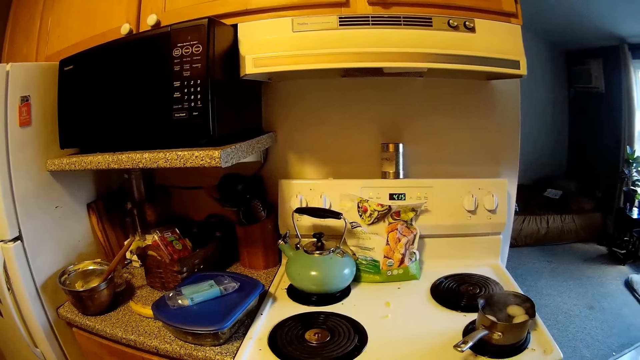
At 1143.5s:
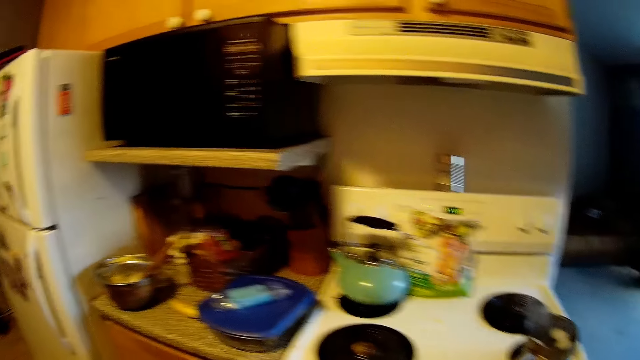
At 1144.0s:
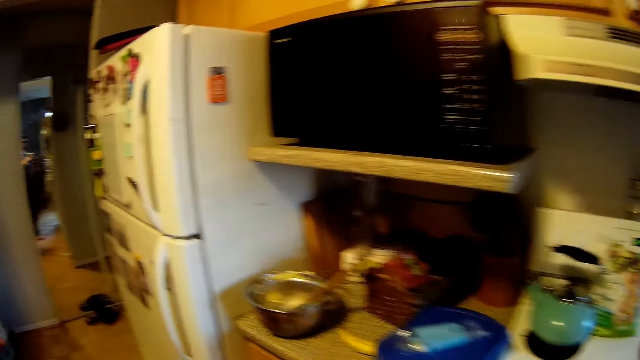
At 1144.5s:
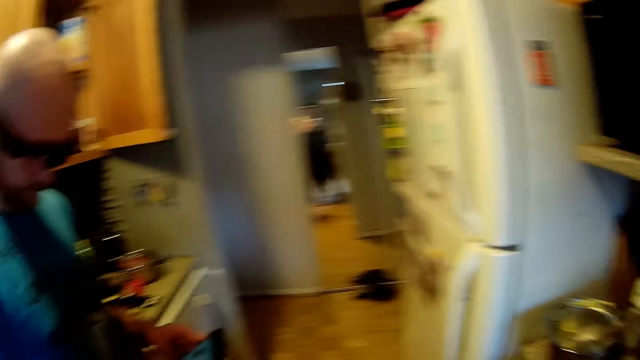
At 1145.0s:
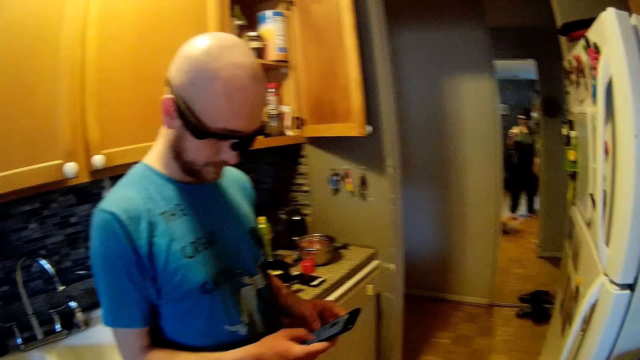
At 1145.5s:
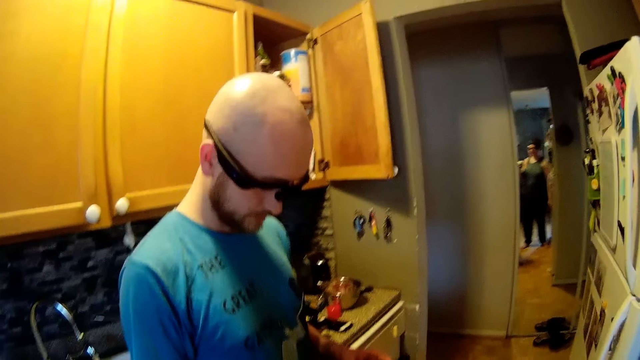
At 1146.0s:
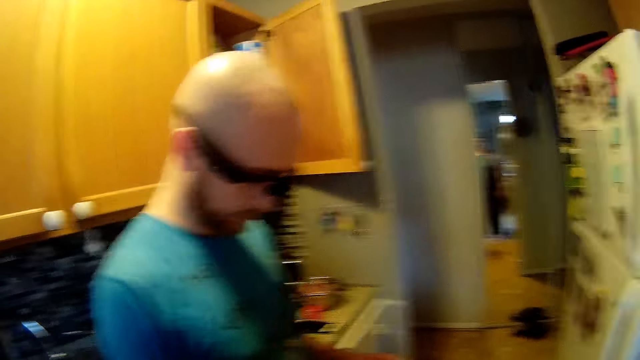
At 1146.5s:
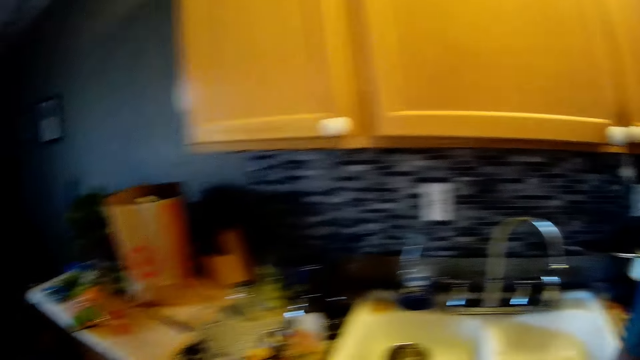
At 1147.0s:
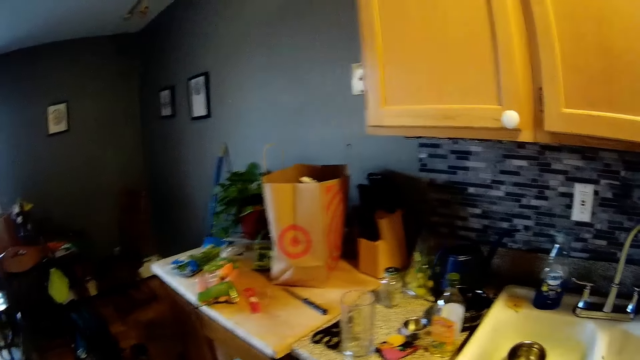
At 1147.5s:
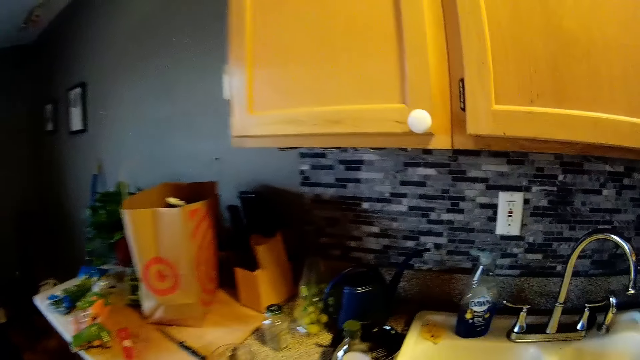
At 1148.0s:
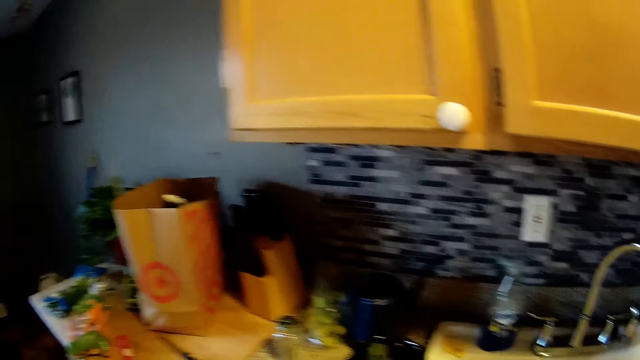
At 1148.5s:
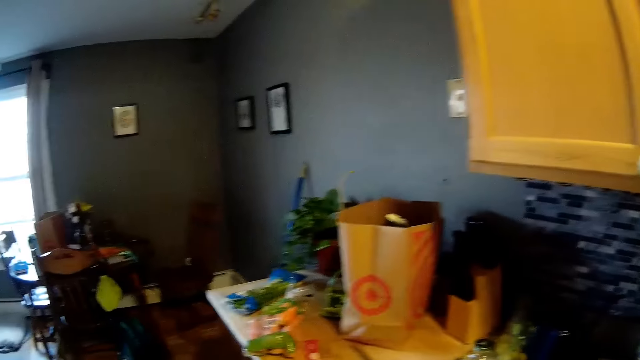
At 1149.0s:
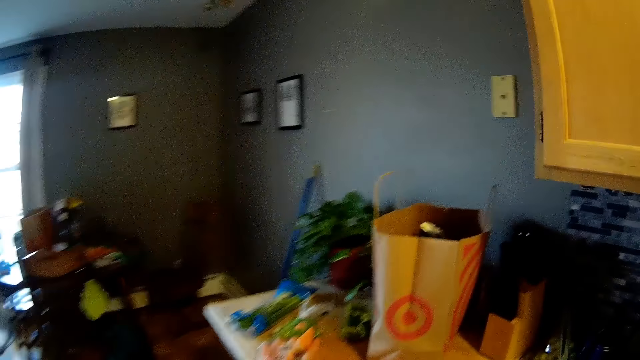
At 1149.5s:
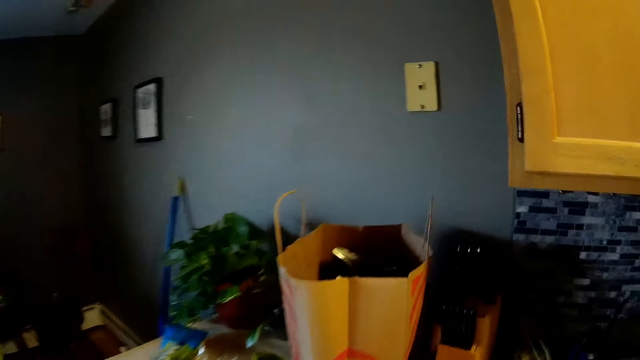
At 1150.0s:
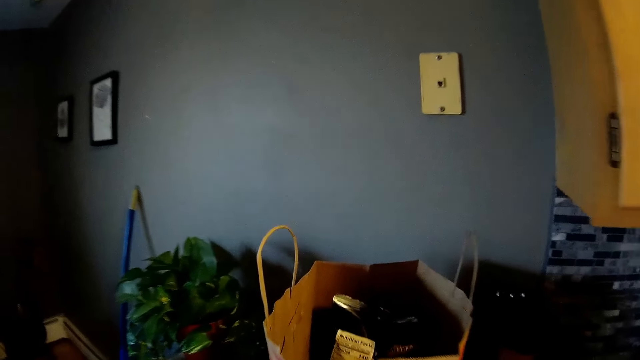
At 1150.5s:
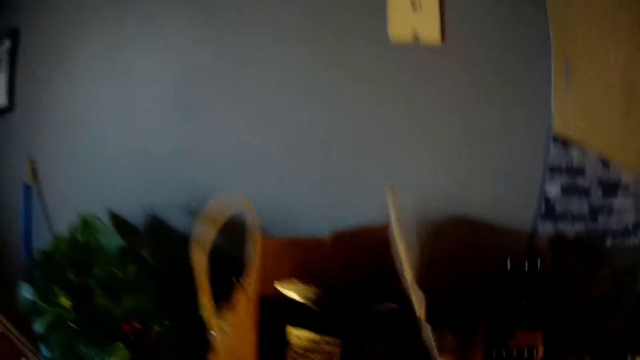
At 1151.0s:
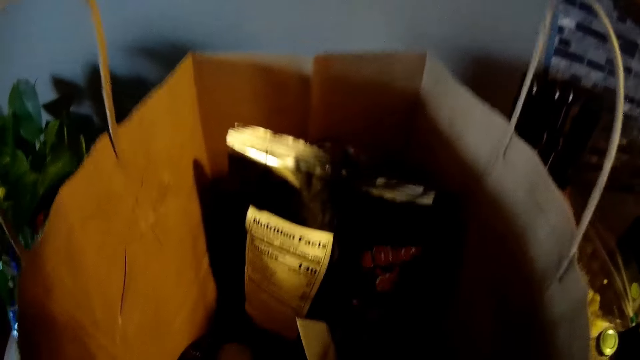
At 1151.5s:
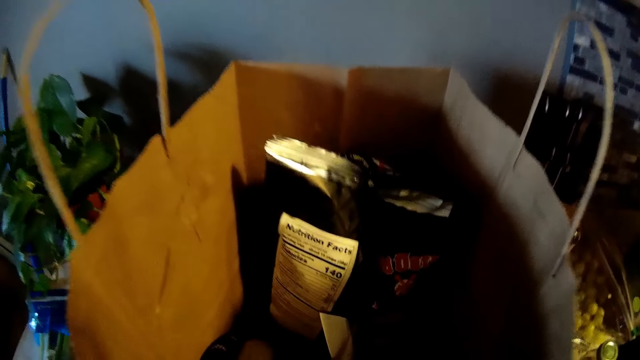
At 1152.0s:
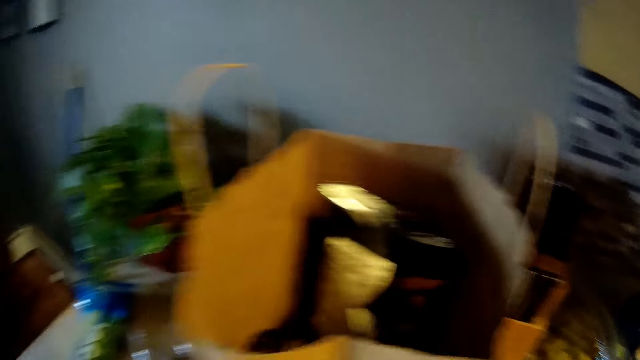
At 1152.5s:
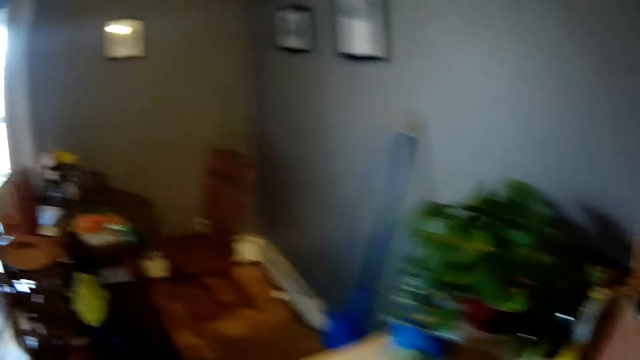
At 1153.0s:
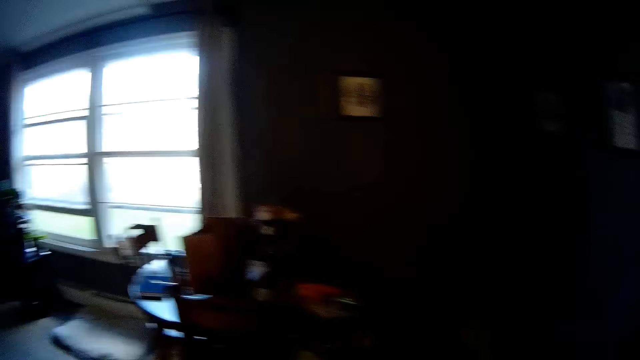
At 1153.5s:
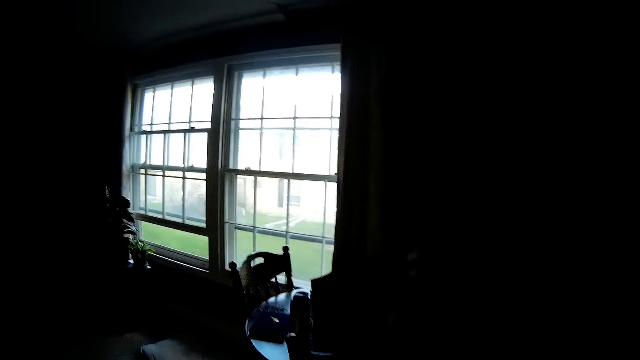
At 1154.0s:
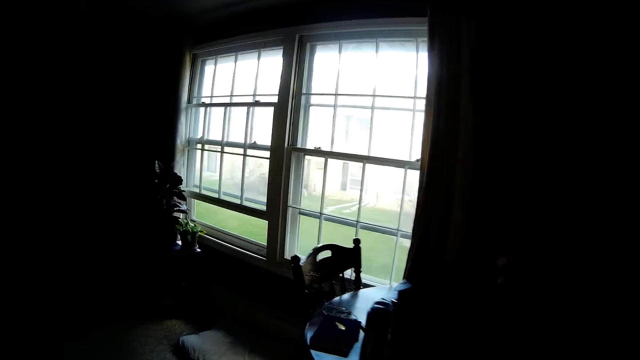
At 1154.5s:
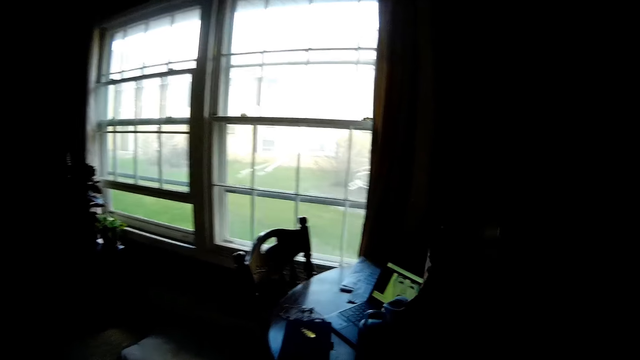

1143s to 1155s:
A man speaks. The camera wearer speaks. She holds a cup of coffee with her right hand. She looks at the mirror. She looks around. She speaks. She walks. She touches a paper bag on a countertop with her right hand. She holds the bag and removes her hand from the bag. She walks.

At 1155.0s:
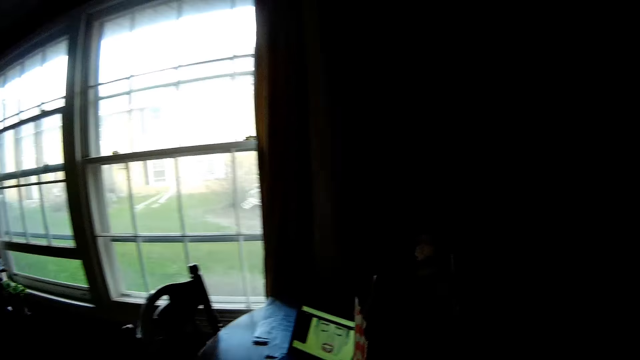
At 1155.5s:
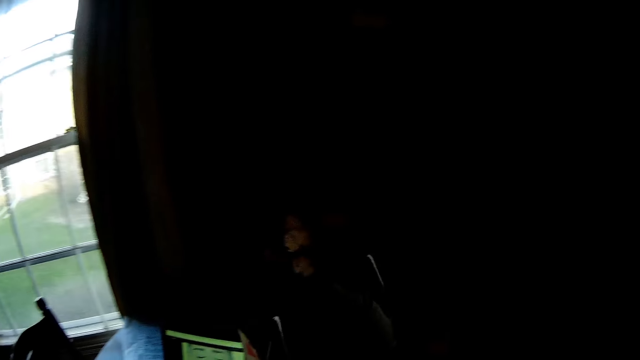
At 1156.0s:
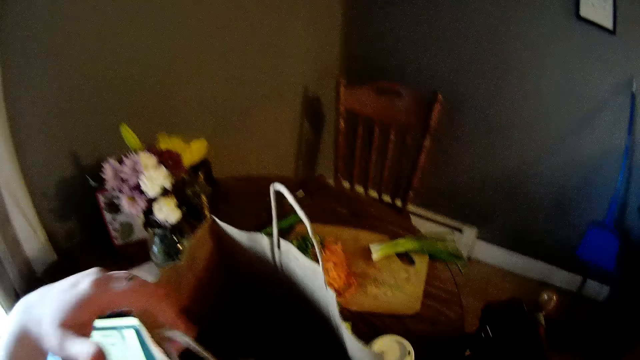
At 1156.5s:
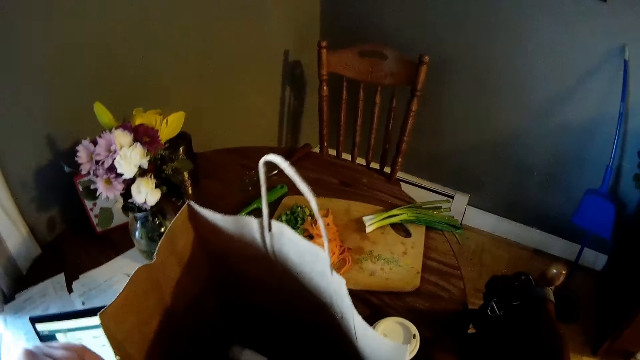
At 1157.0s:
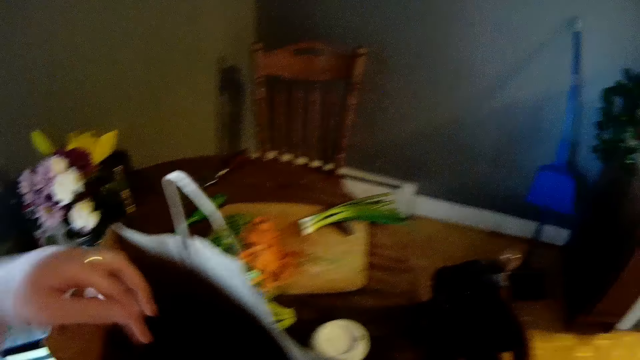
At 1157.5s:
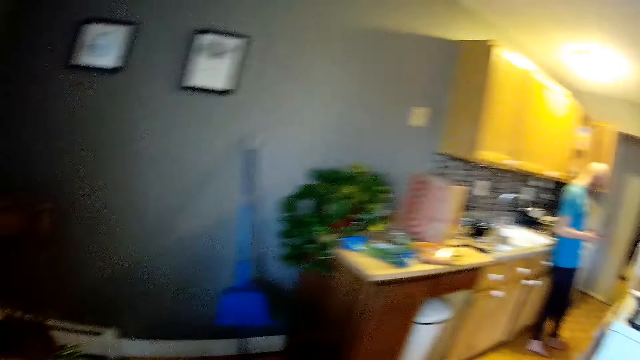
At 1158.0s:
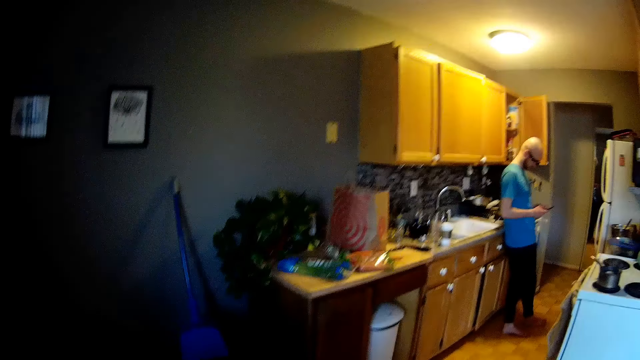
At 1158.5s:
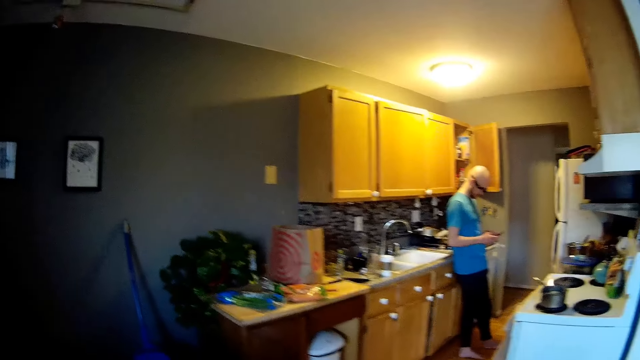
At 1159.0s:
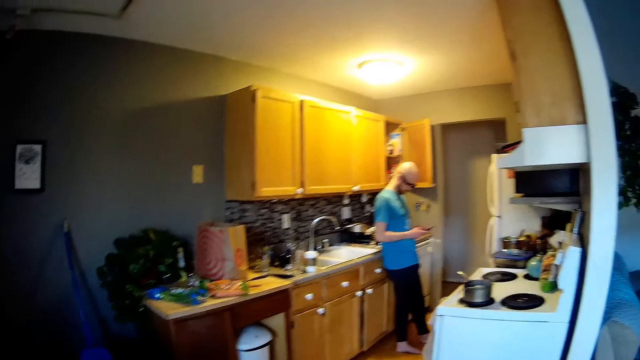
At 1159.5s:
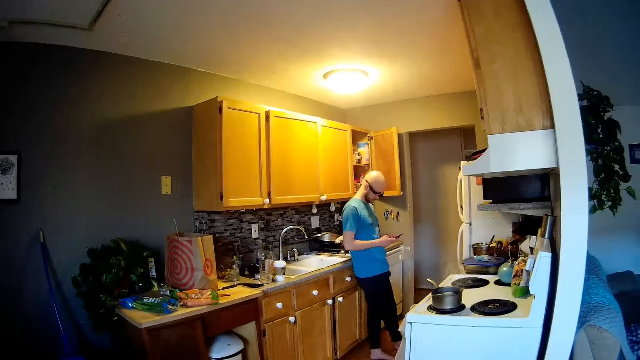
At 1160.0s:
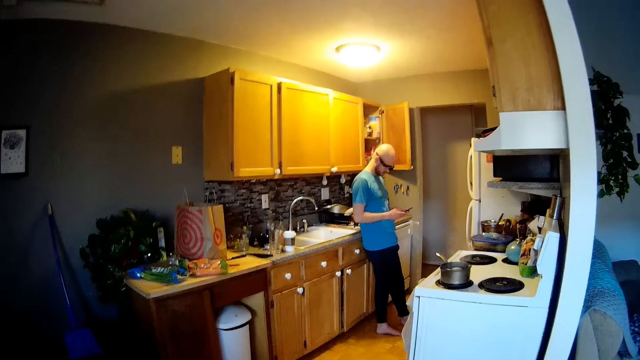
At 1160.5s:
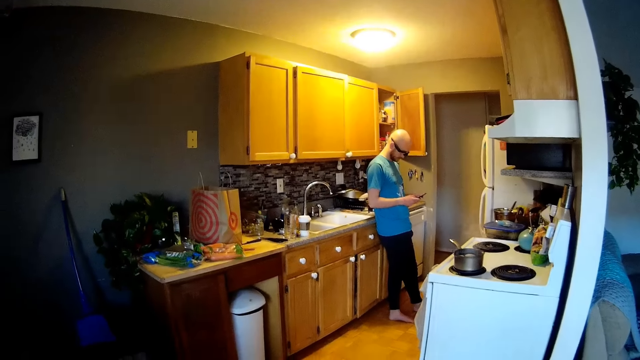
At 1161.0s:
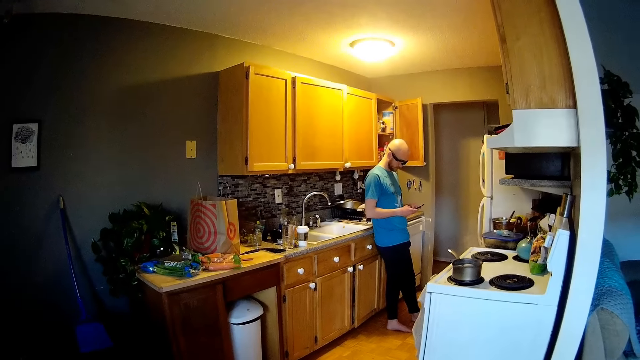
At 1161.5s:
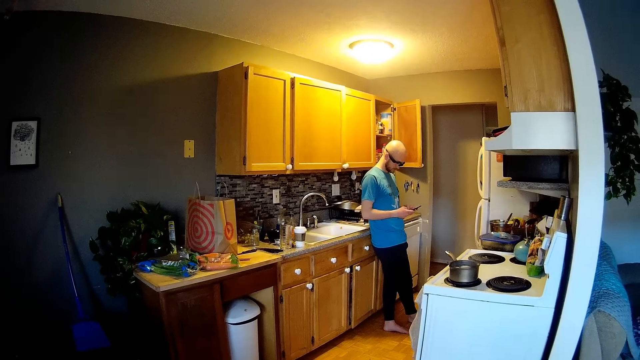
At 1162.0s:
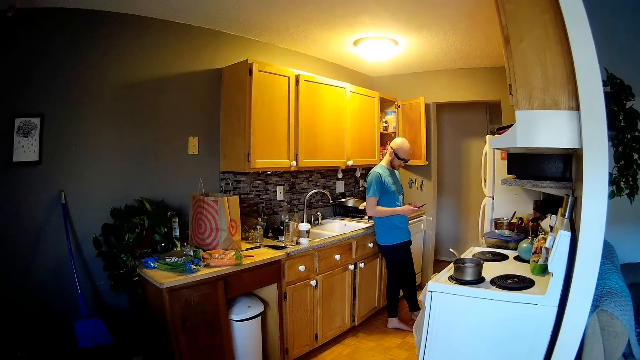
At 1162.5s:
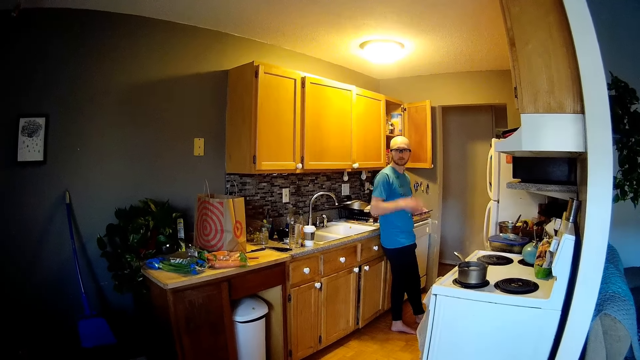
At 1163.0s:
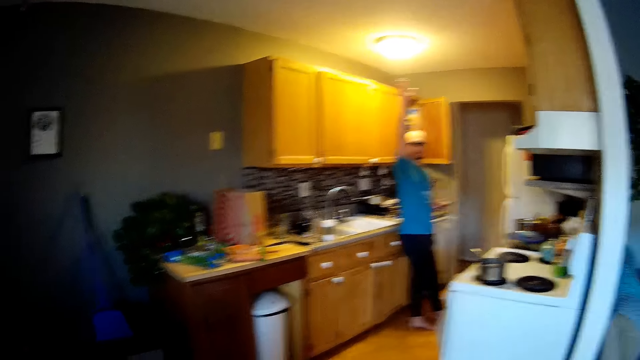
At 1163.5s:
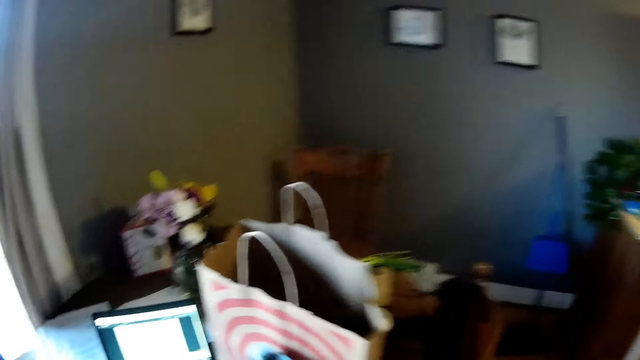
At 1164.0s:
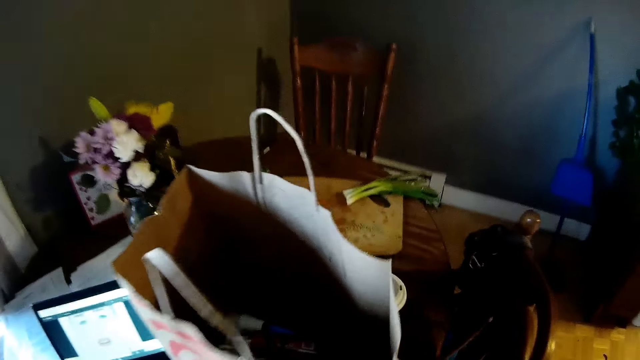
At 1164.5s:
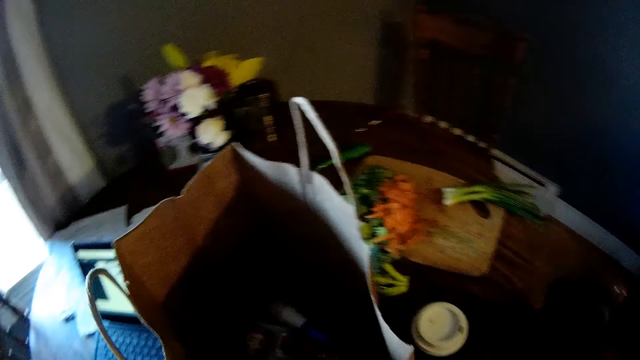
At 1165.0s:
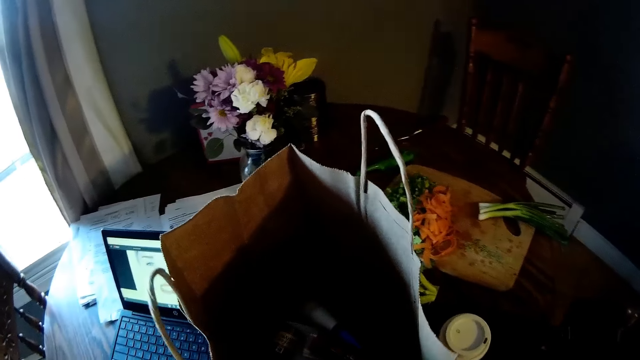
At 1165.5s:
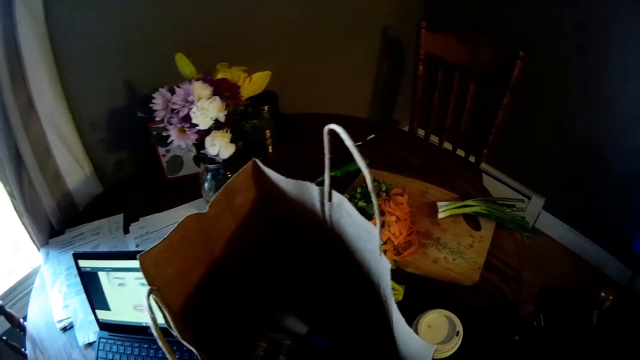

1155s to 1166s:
The camera wearer lifts her hand. She touches the paper bag on a table with her left hand. She stretches her hand and puts her left hand inside the paper bag. She looks on the side. She speaks. The man removes his right hand from the phone. He raises his right hand up. The camera wearer looks on the other side. She walks.
